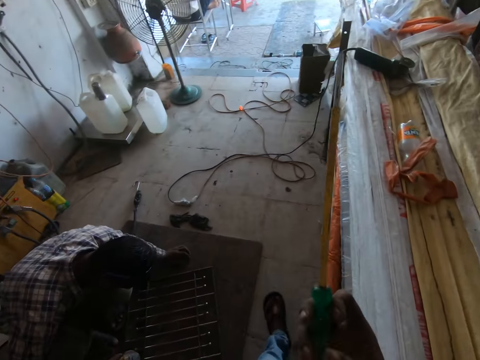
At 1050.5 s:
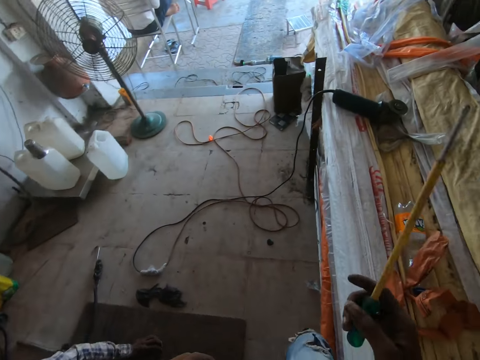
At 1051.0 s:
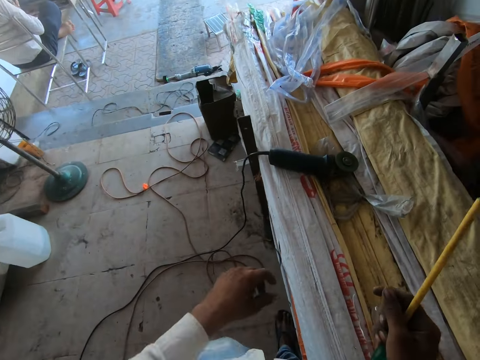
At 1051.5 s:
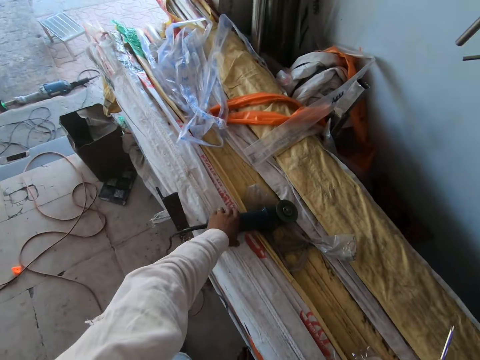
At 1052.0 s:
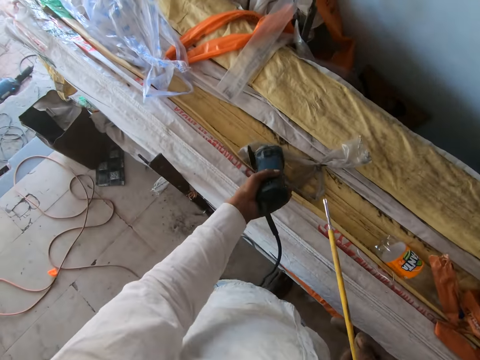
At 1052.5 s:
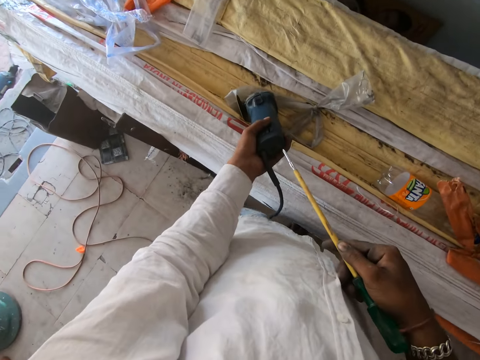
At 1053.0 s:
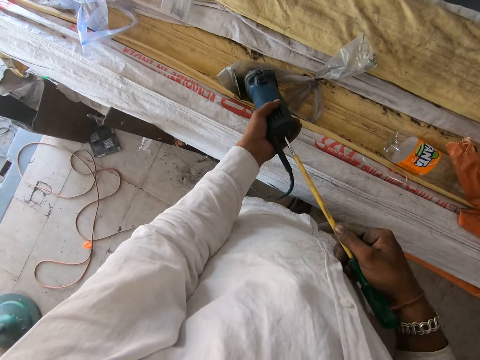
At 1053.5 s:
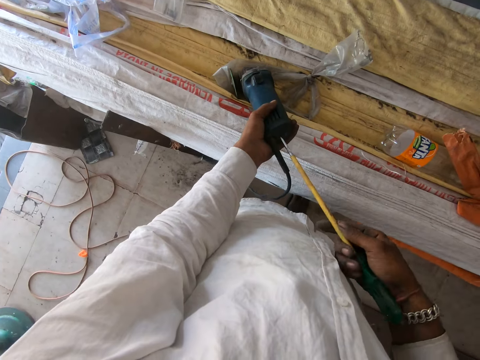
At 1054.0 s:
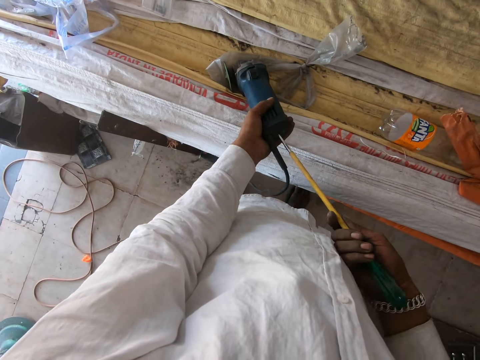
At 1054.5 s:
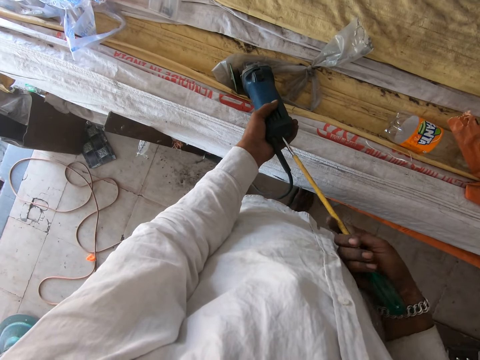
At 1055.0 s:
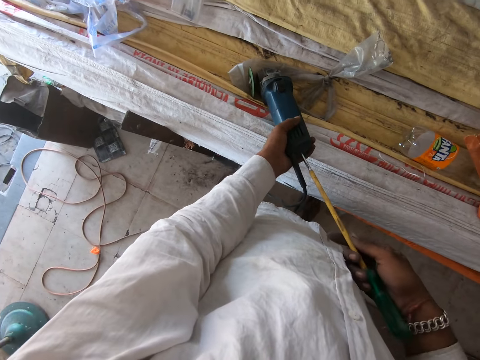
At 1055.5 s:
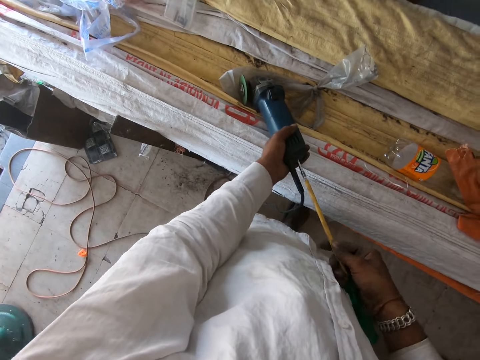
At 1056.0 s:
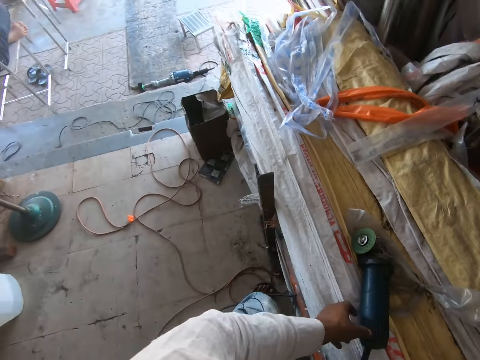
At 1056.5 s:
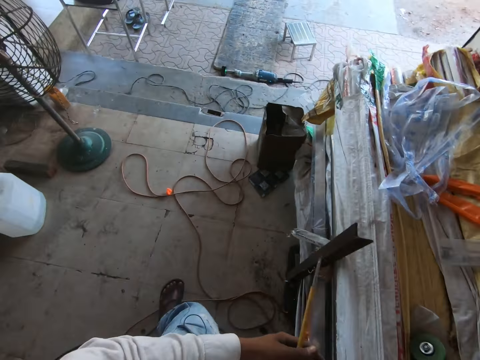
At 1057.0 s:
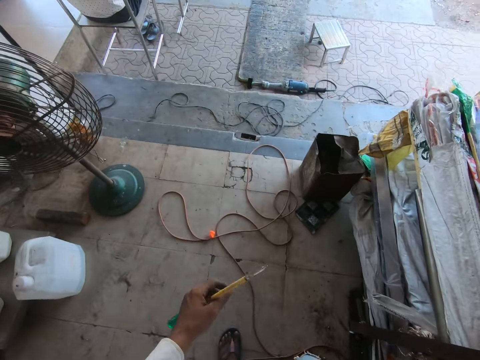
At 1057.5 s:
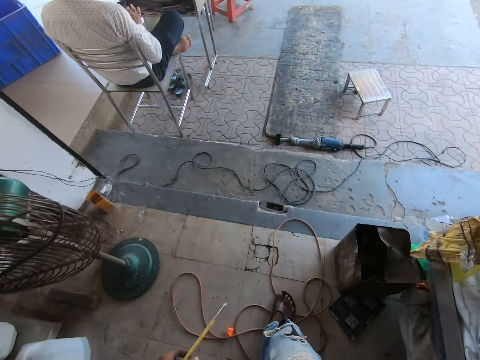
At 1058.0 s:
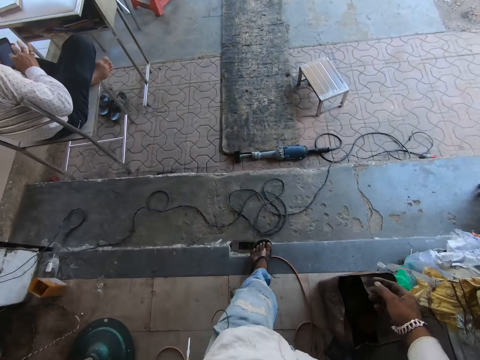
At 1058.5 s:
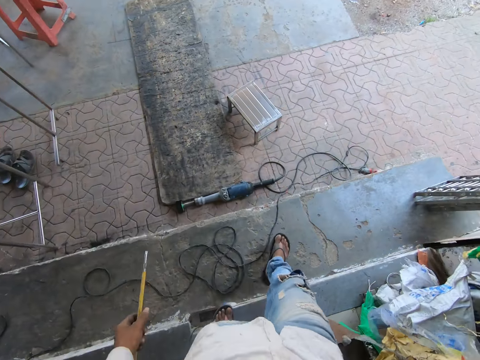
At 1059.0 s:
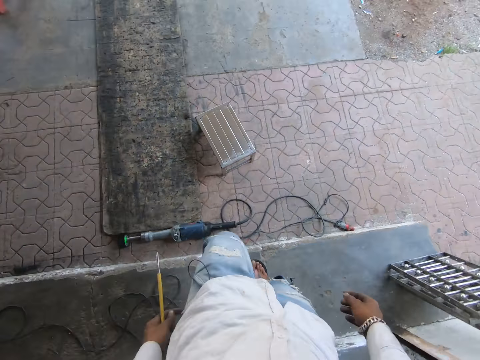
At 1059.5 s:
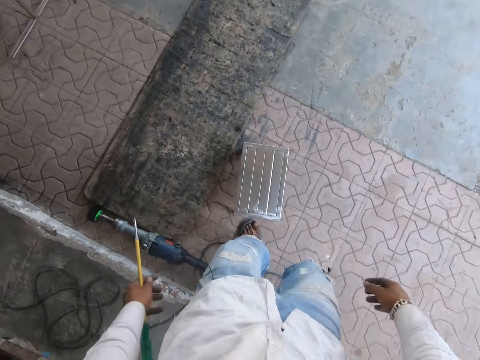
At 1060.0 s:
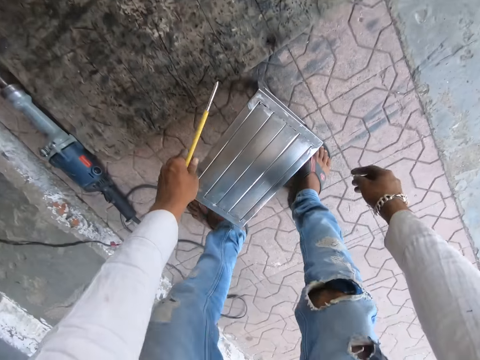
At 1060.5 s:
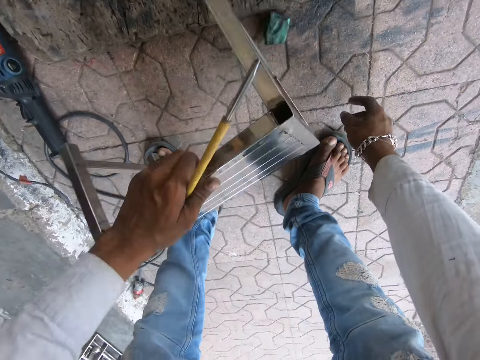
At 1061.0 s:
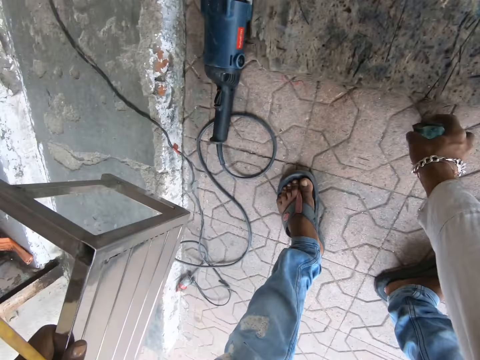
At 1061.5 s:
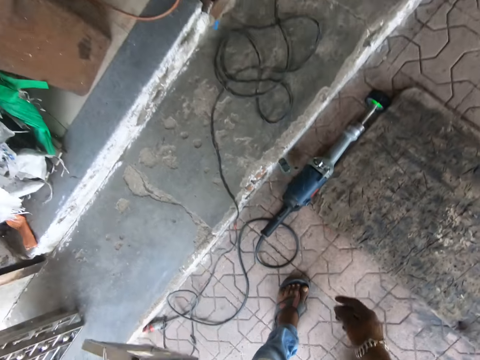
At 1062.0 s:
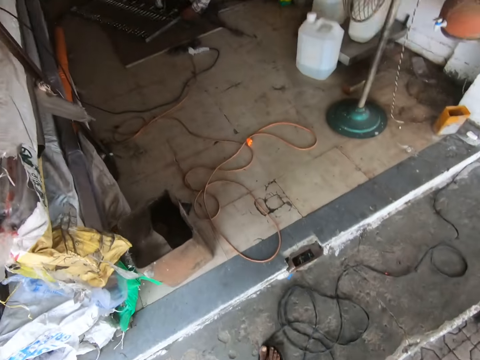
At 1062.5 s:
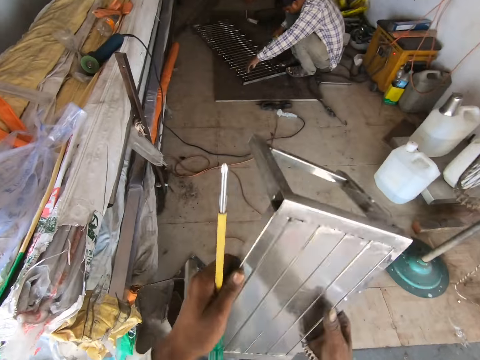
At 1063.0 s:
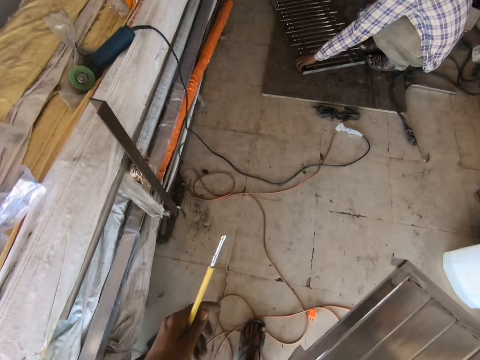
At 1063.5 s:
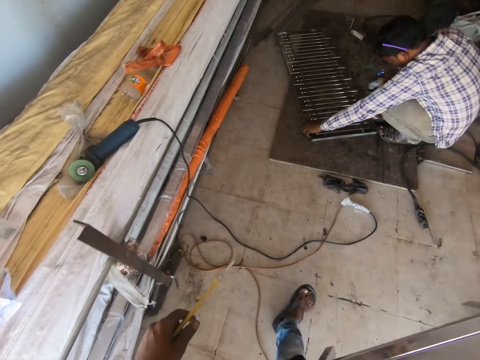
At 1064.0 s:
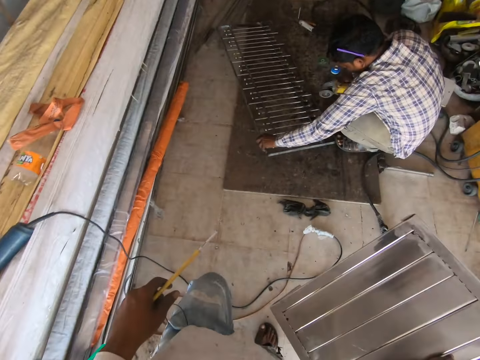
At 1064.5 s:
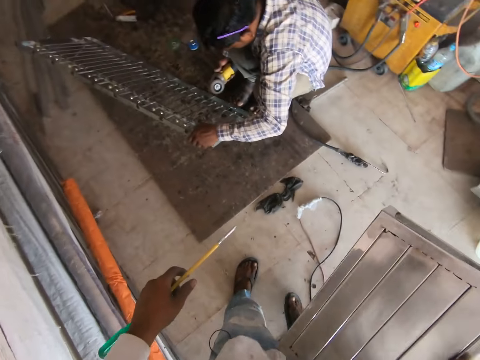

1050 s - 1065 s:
The camera wearer picks up the grinder machine on the timber. They open the screw with a screwdriver. They tighten the bolt with the screwdriver. They walk on the floor. They hold the screwdriver with the left hand. They pick up a seat on the floor. They hold the stool. They walk on the floor.

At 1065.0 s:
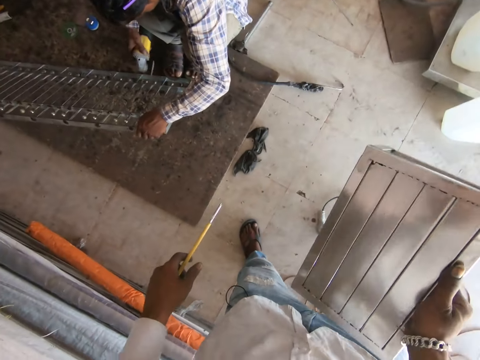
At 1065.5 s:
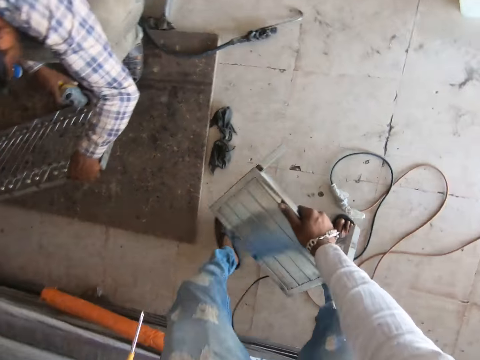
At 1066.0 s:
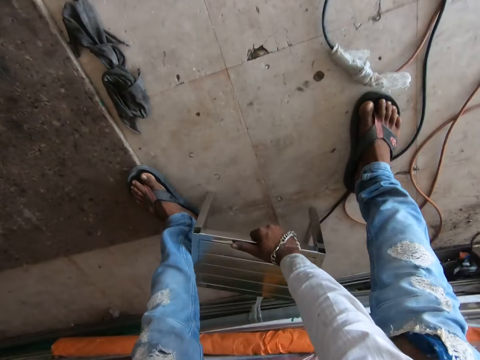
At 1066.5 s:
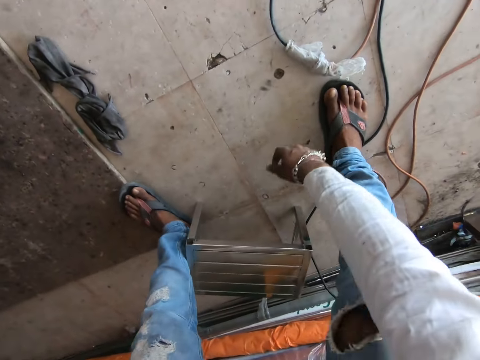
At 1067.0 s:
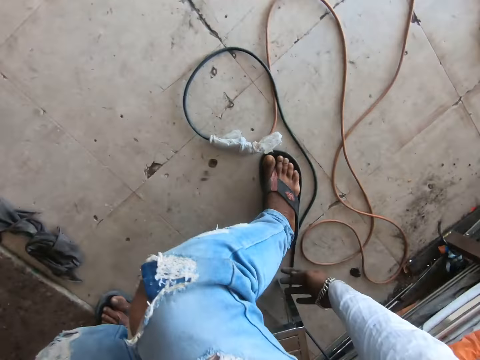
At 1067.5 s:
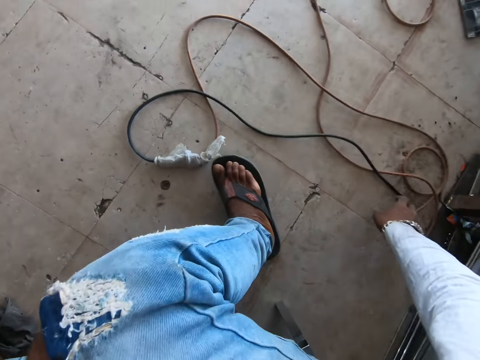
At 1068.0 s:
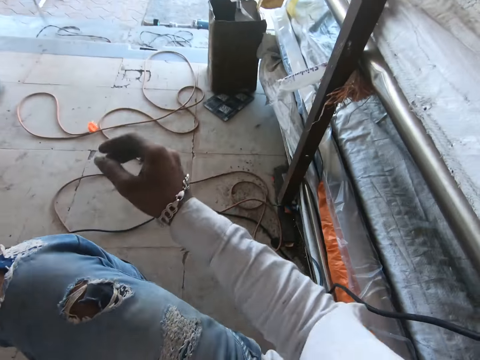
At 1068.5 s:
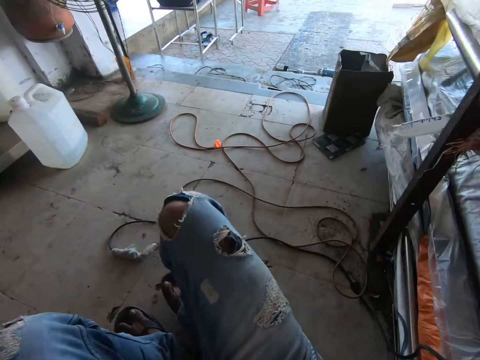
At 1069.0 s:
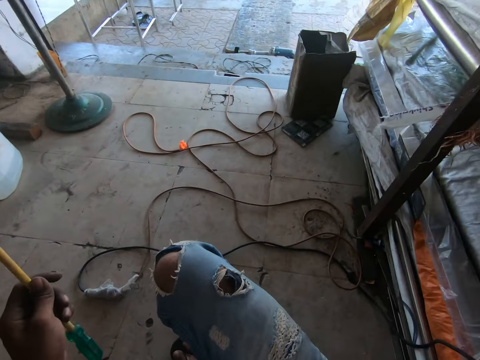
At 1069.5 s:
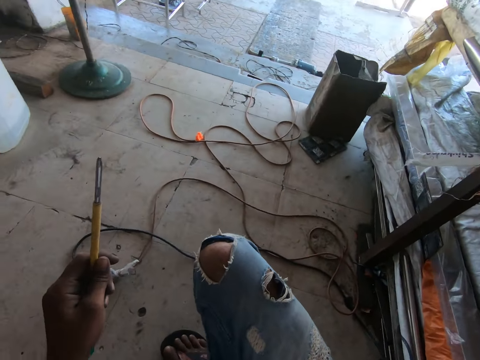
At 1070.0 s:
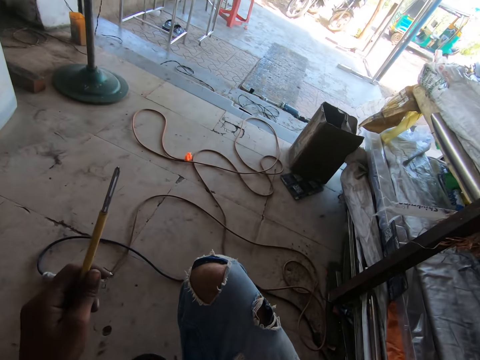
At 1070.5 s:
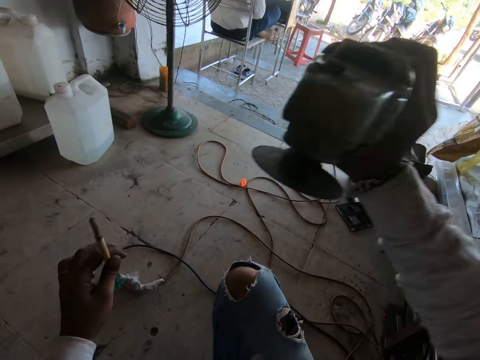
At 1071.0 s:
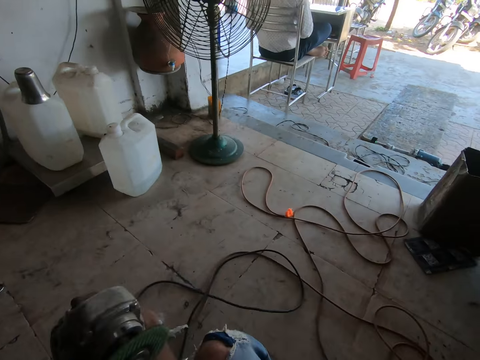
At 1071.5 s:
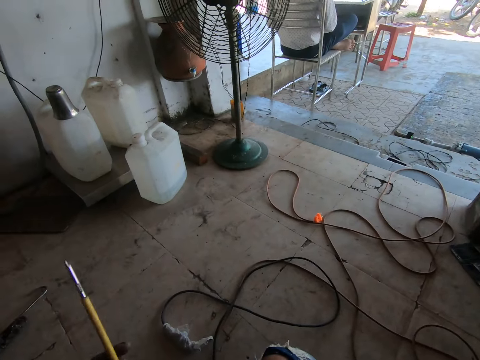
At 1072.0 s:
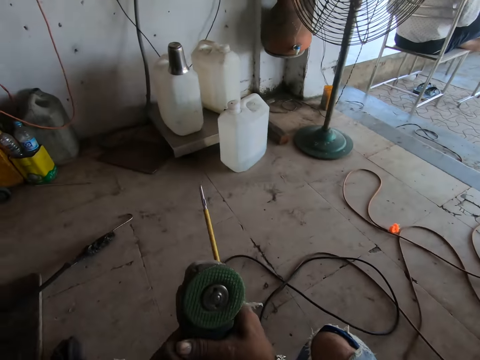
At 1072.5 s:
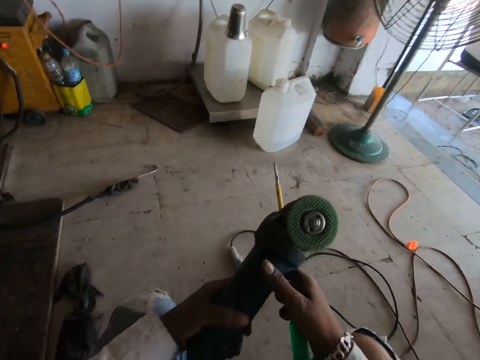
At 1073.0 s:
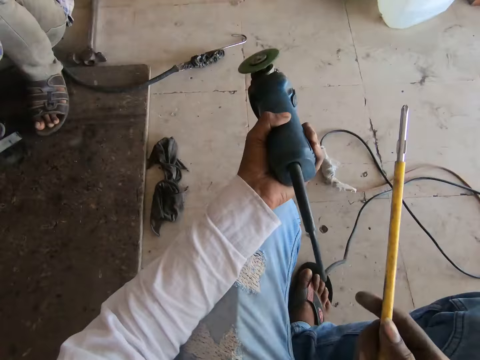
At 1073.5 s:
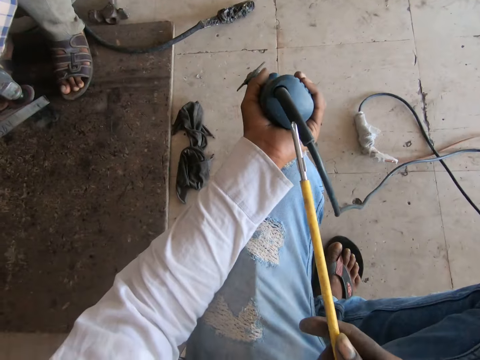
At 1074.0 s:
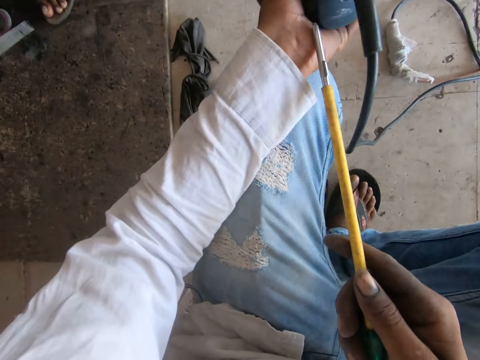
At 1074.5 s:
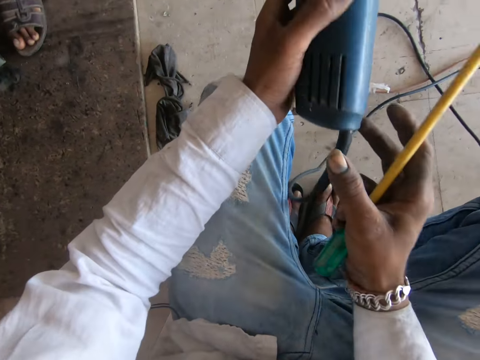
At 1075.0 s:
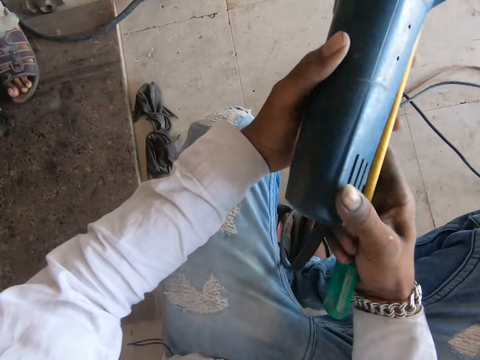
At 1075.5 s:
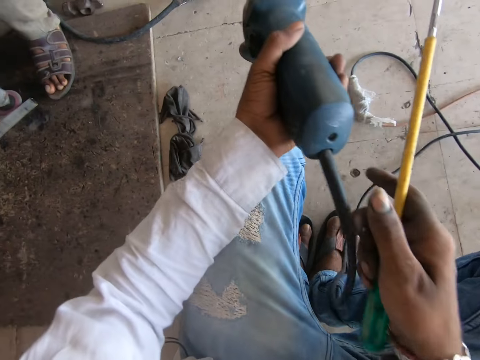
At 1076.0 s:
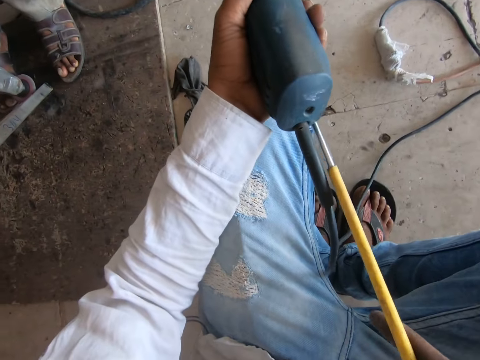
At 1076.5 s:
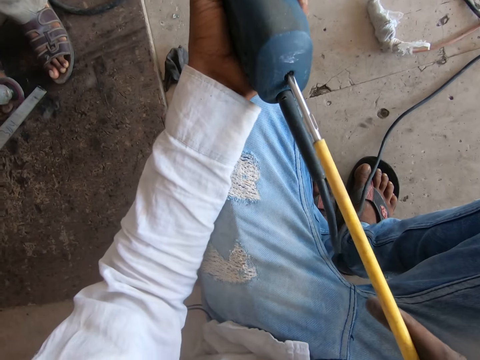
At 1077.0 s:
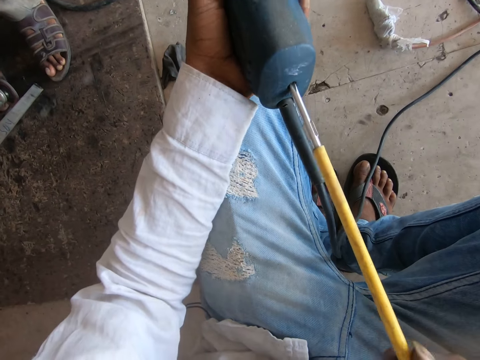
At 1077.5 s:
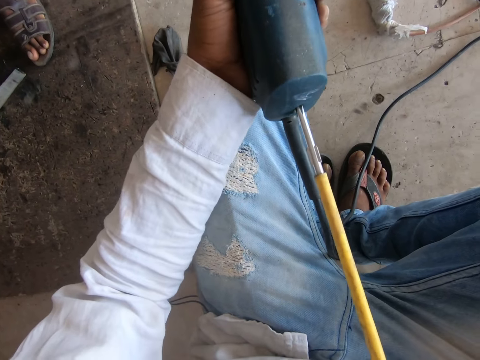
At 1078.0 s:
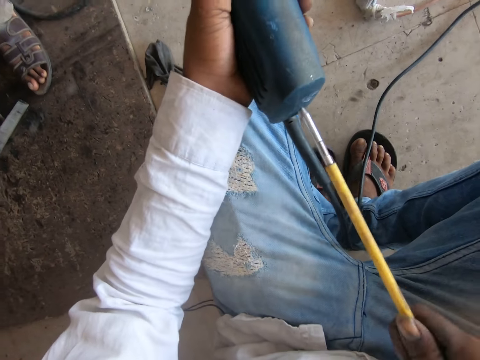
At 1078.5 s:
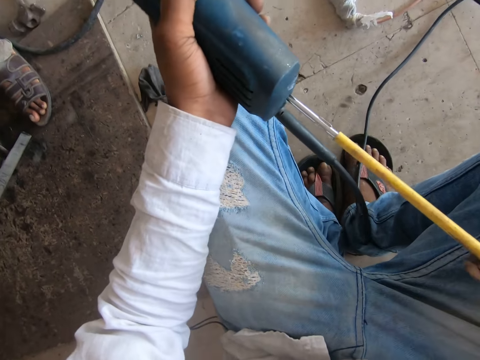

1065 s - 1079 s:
The camera wearer puts the seat on the floor. They sit on the chair. They move the cable wire. They hold the screwdriver with the right hand. They hold the grinder with both hands. They open the screw with the screwdriver.
